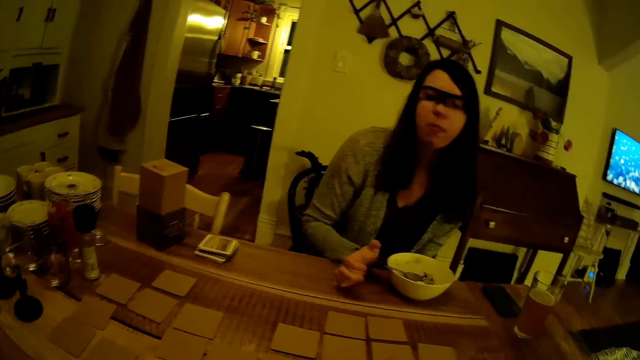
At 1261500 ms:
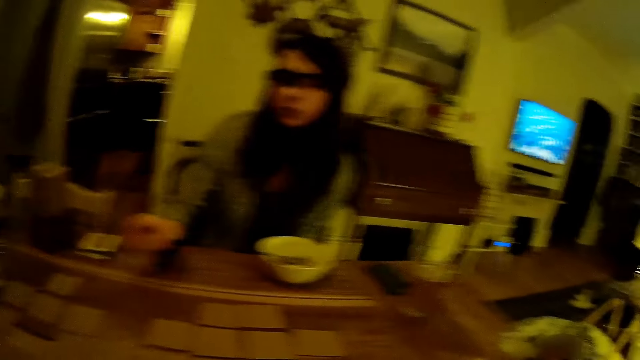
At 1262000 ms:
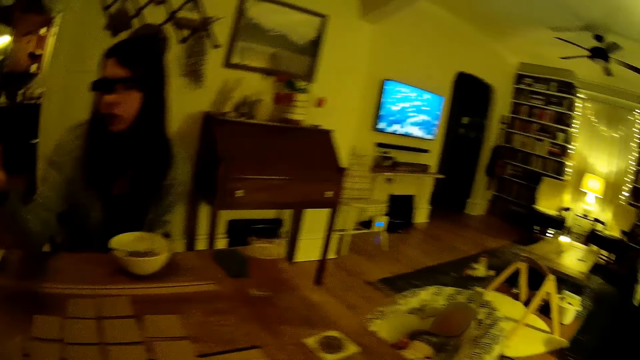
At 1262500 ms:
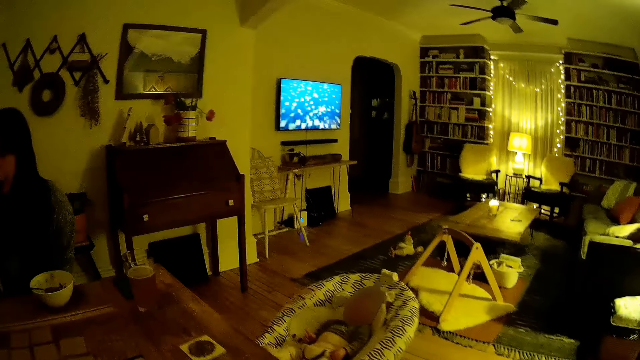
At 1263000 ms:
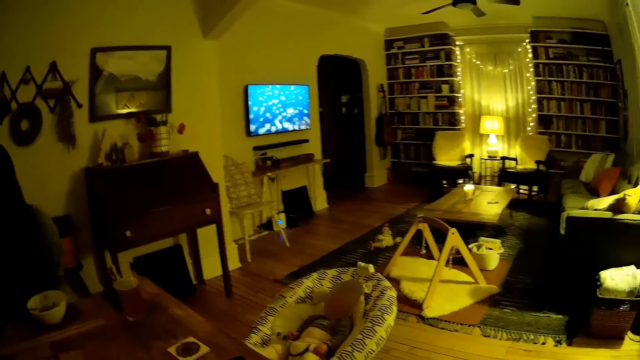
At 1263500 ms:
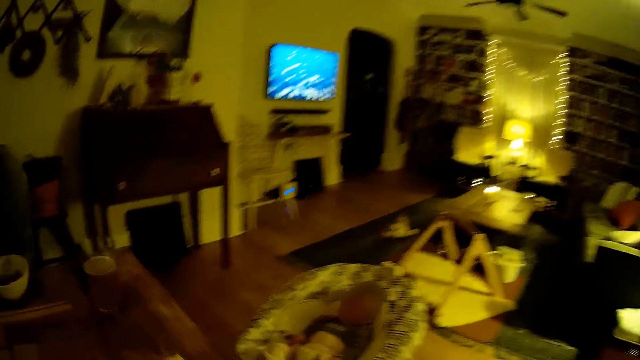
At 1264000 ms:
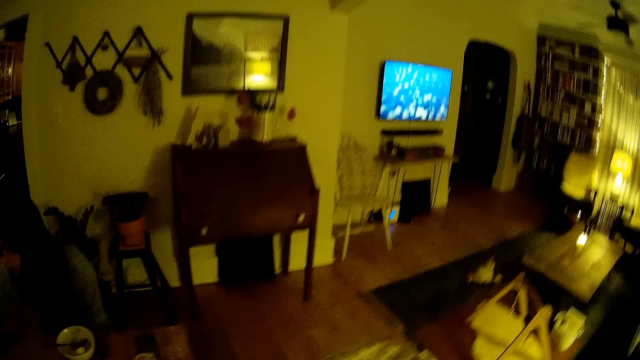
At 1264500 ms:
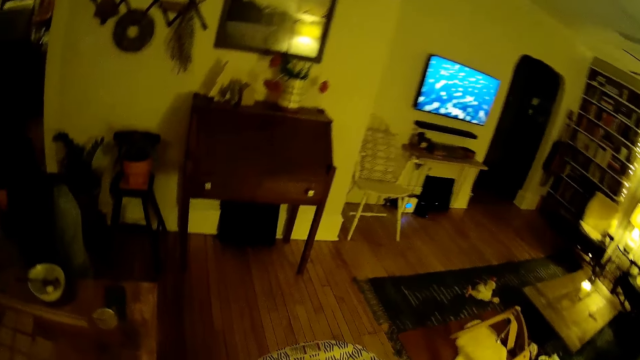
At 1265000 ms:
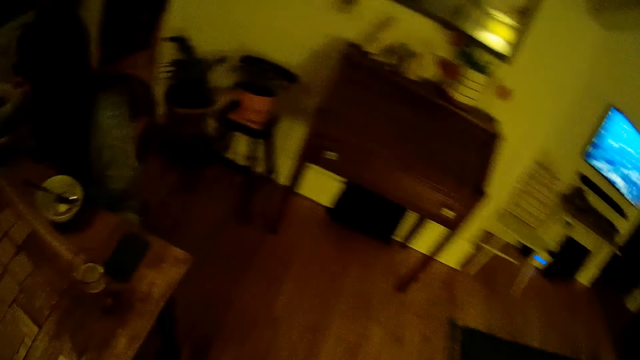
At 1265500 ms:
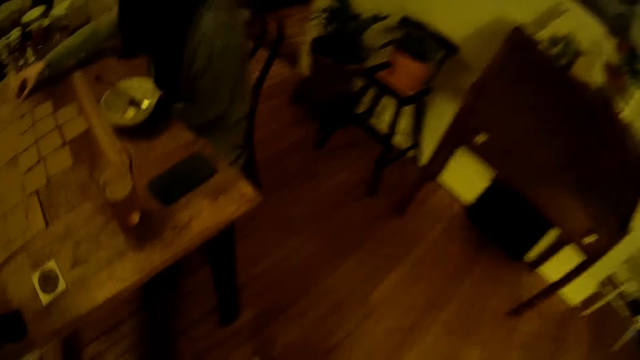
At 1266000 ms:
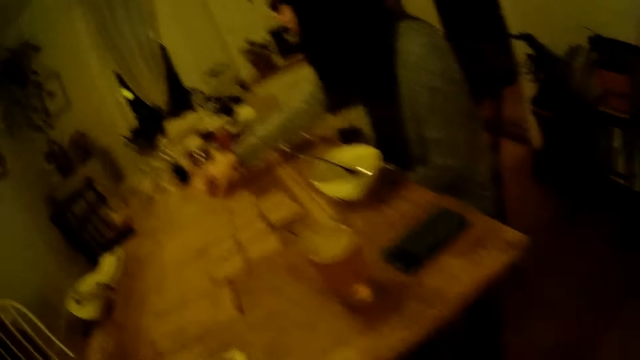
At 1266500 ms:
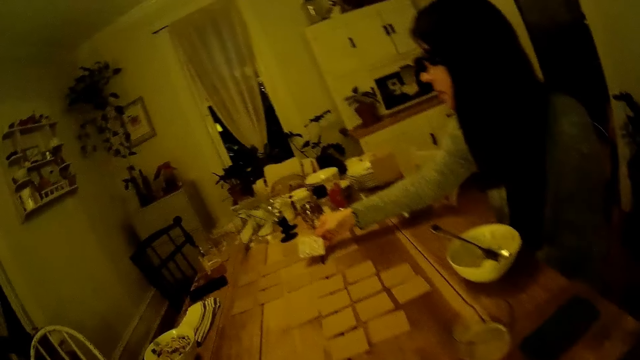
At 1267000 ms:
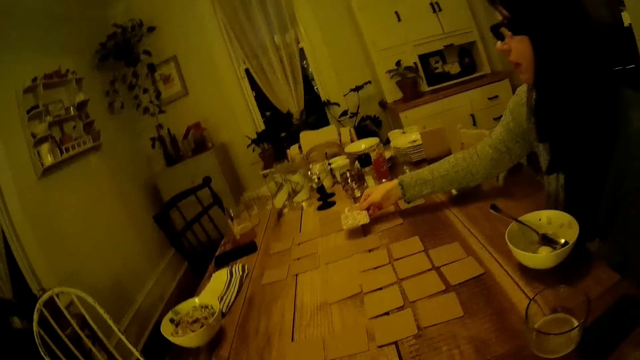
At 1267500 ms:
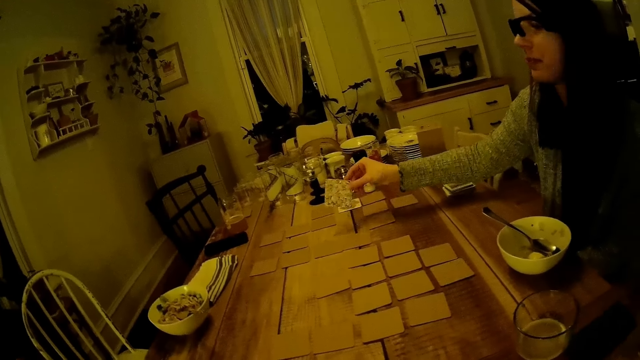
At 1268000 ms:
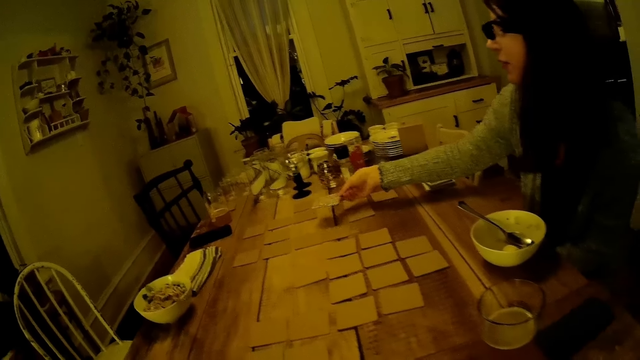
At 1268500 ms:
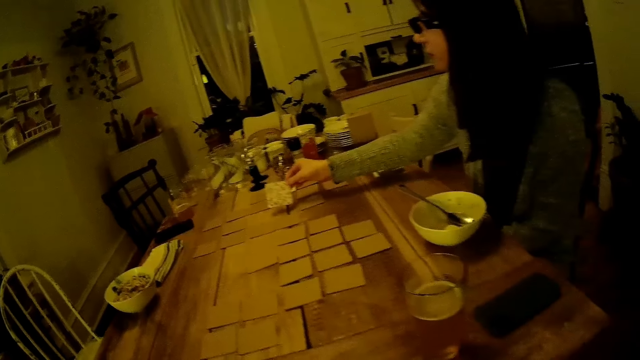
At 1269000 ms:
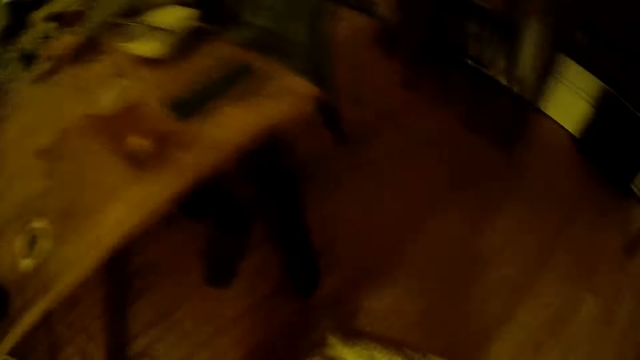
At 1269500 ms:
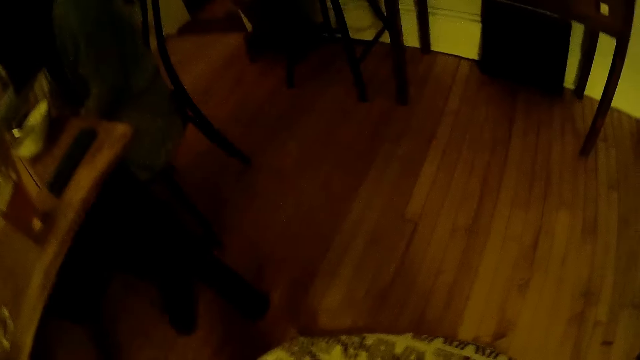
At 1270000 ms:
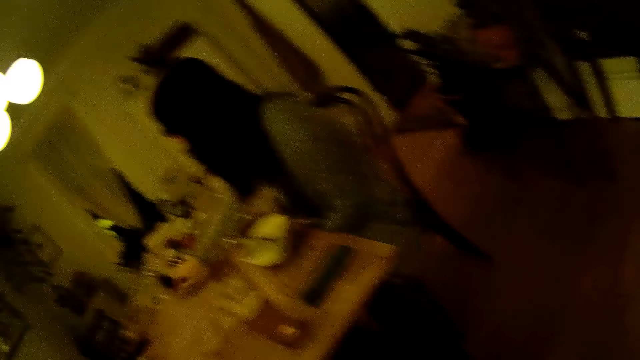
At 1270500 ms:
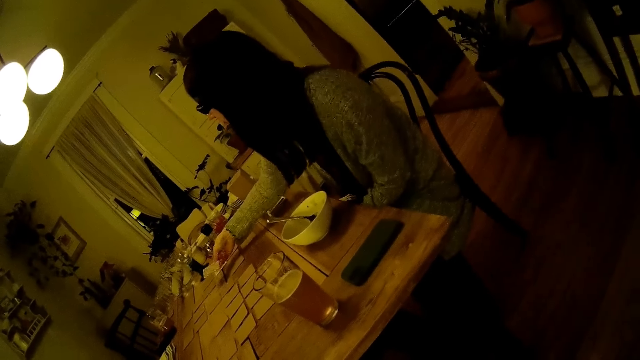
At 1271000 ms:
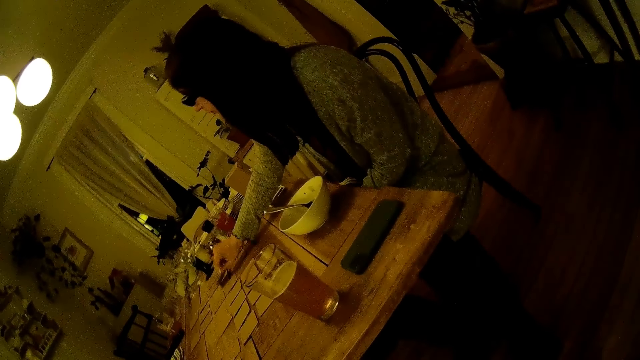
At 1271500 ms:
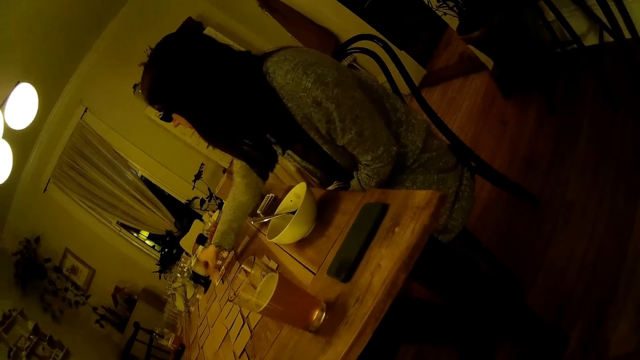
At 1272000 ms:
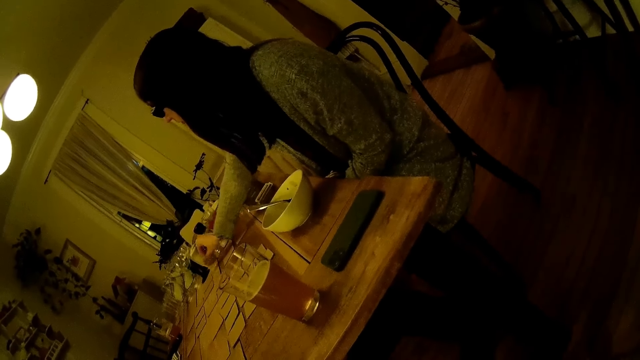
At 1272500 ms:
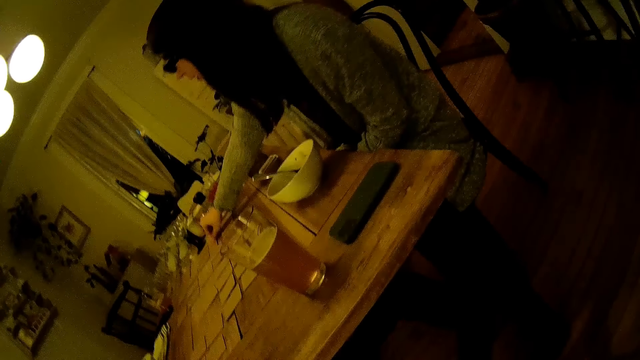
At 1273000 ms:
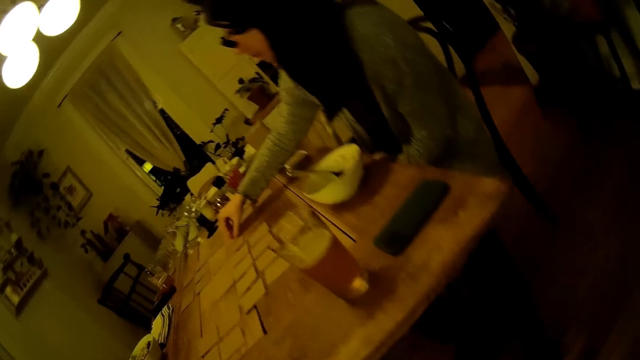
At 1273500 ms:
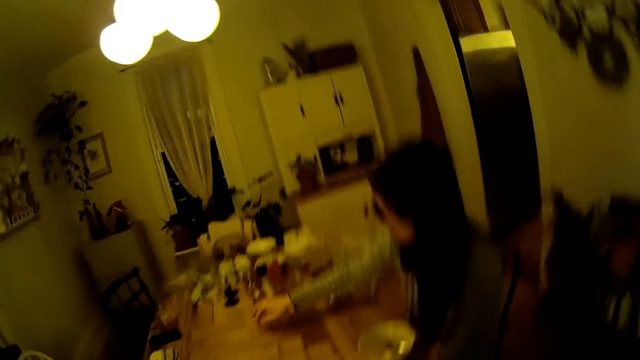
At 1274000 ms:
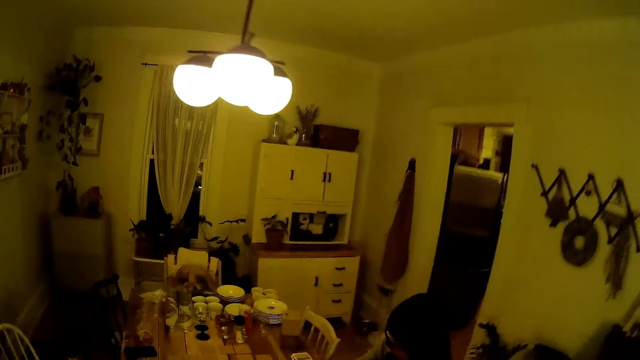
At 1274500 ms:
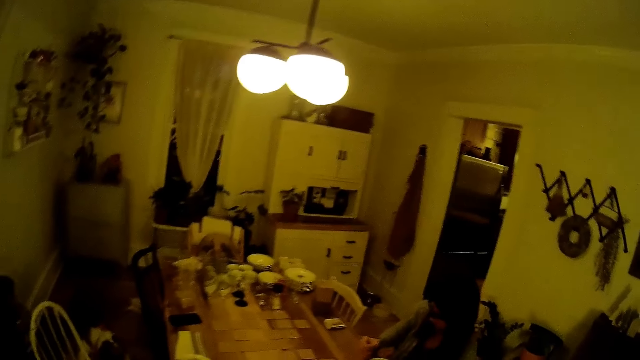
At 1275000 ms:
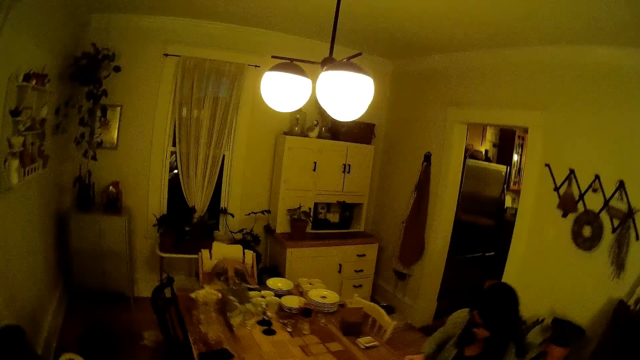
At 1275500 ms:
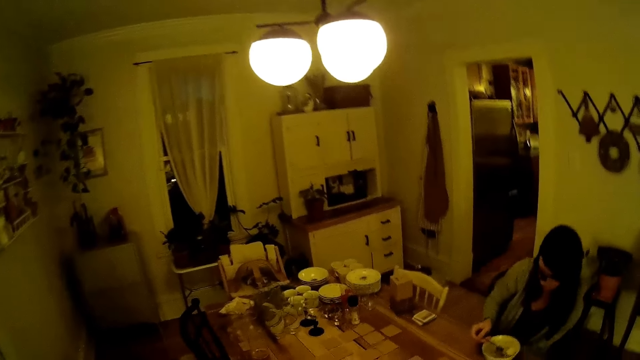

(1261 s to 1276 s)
The camera wearer stands up. A woman turns the card on a dining table with her right hand. The woman touches the card. The woman turns the card in her right hand on the dining table. The woman turns the card on the dining table with her right hand. The woman turns the card in her right hand on the dining table. The woman turns the card on the dining table with her right hand. The woman touches the card on the dining table with her right hand.

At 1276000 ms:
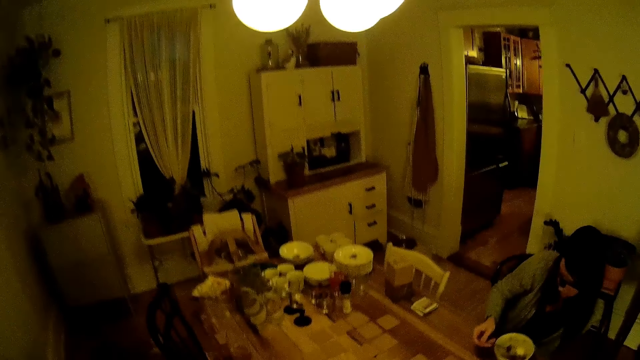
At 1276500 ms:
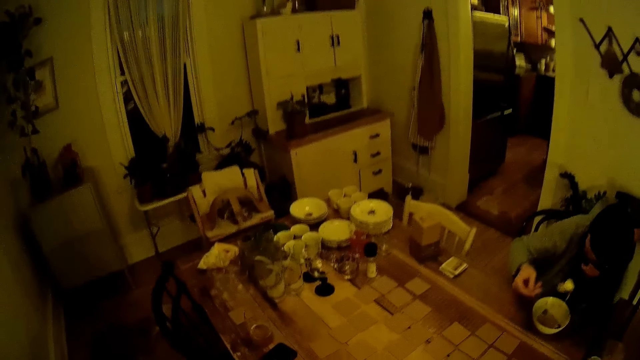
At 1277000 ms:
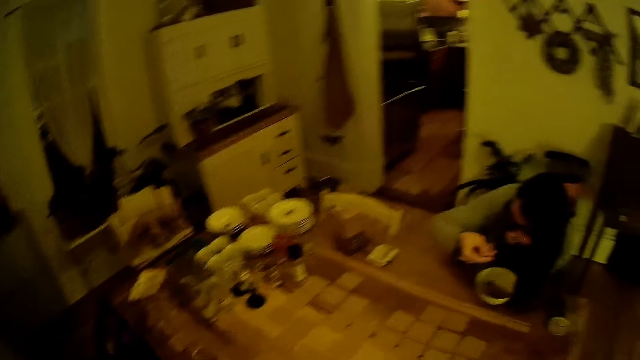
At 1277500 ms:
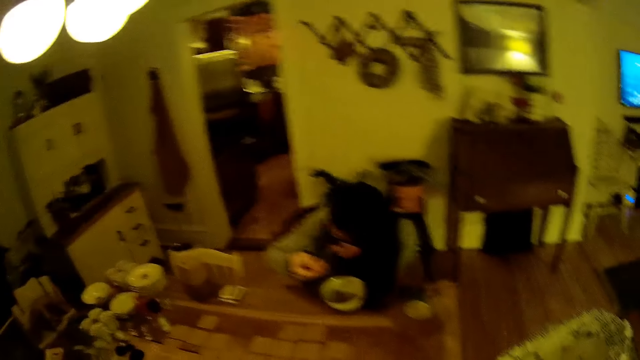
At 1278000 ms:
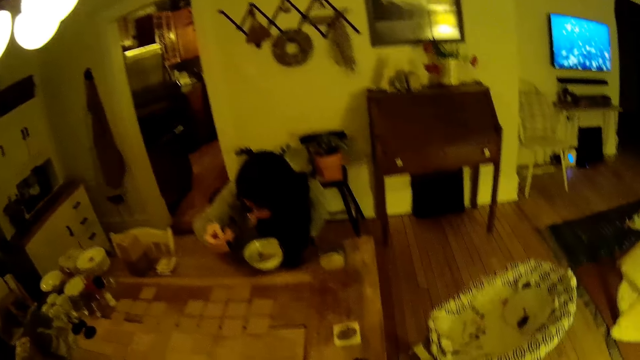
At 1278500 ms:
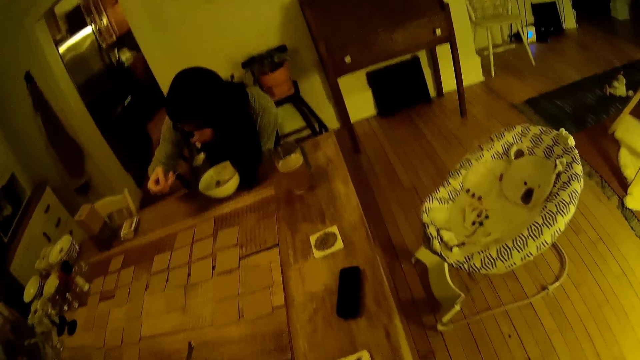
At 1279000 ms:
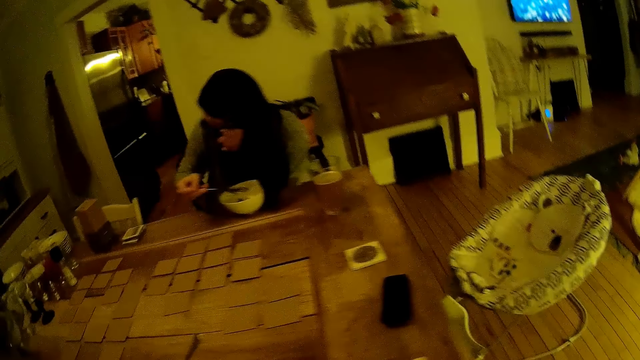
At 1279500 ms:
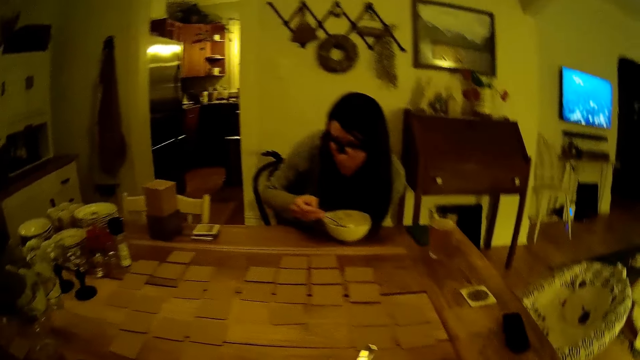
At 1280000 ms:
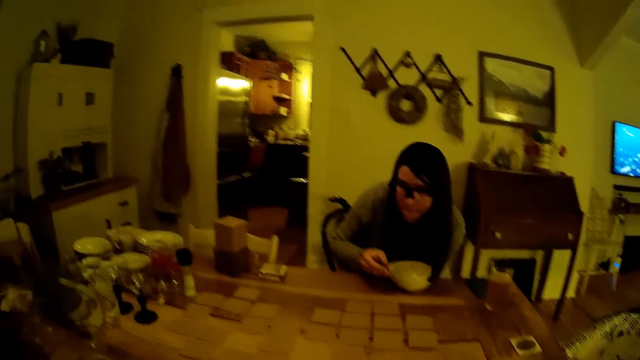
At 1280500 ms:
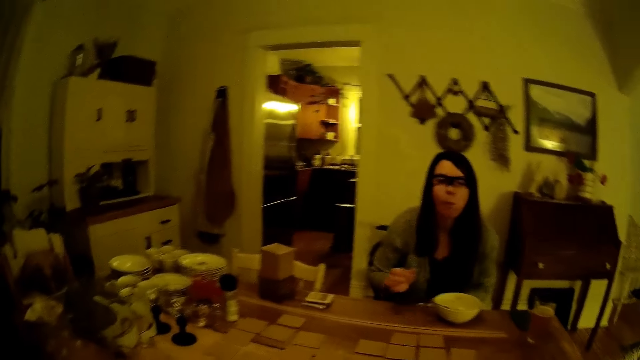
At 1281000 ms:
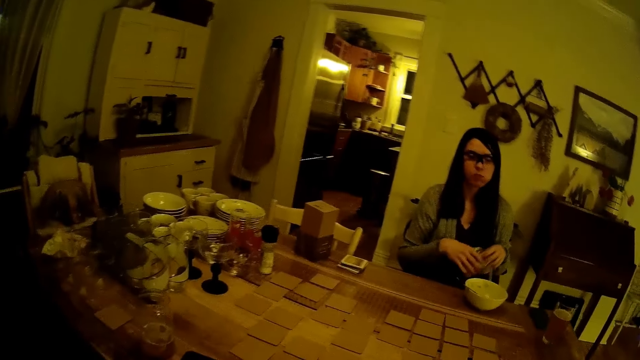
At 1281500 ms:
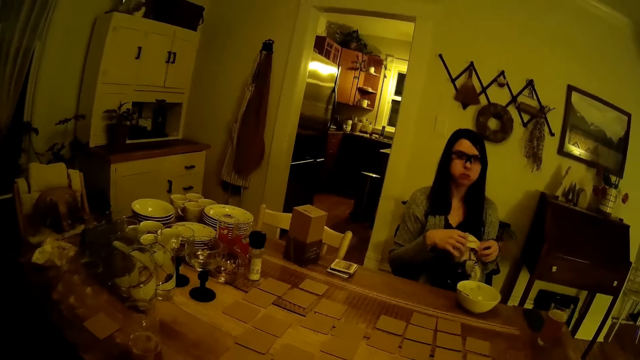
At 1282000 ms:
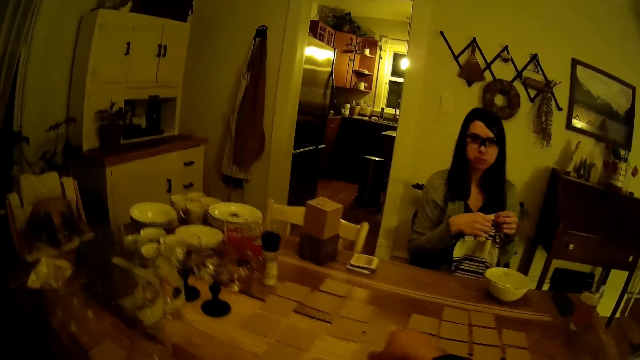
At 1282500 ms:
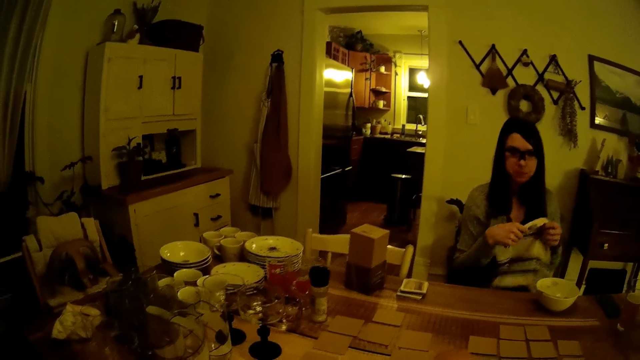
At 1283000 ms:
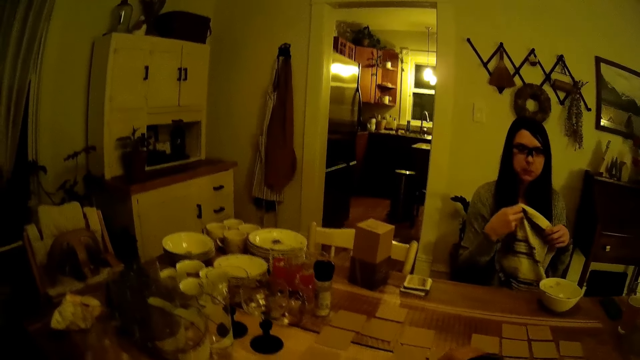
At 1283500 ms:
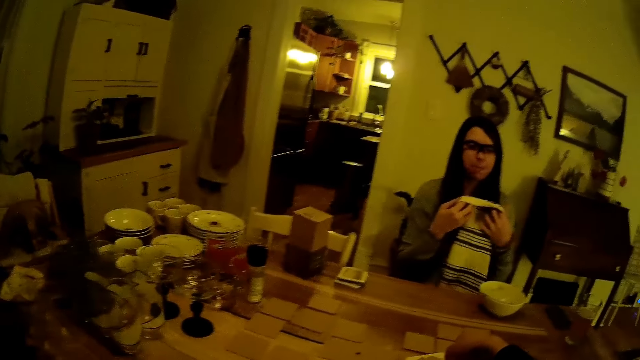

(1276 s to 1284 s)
The woman eats from the plate of food with the spoon in her right hand. She drops the spoon in her right hand in the plate of food. She picks up the napkin from her lap with her left hand. The camera wearer sits on the chair. The woman holds the napkin with both hands.
